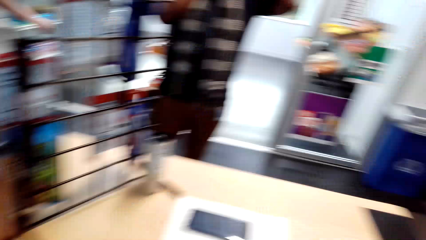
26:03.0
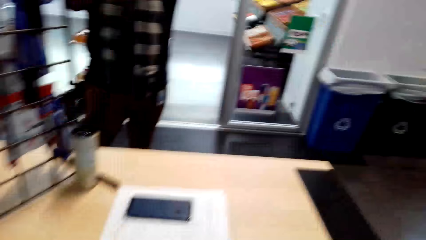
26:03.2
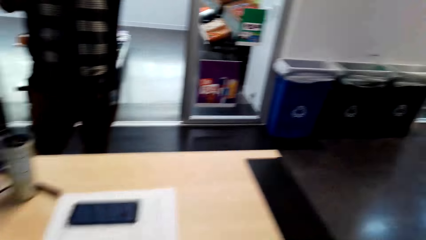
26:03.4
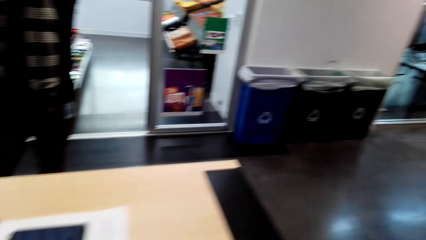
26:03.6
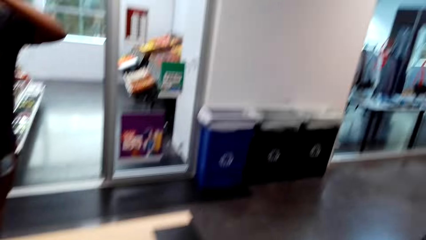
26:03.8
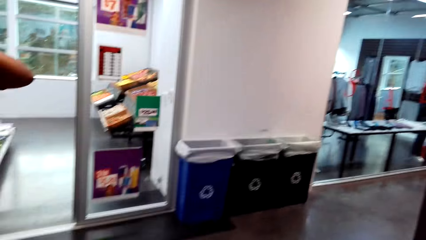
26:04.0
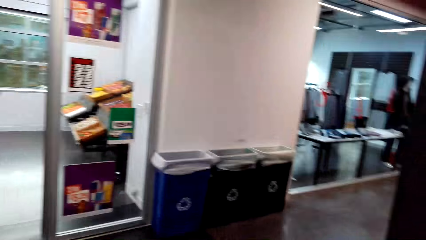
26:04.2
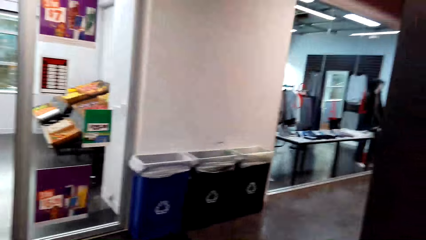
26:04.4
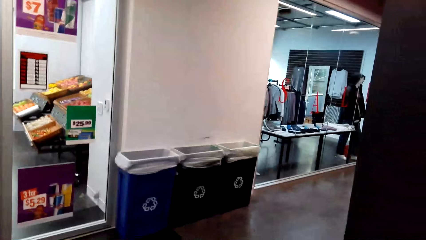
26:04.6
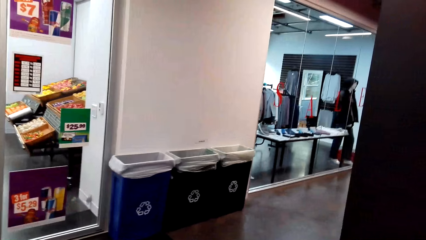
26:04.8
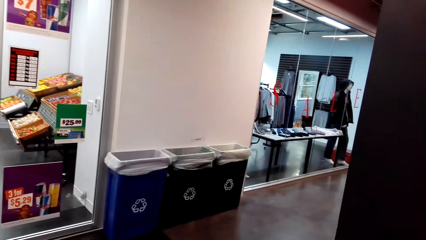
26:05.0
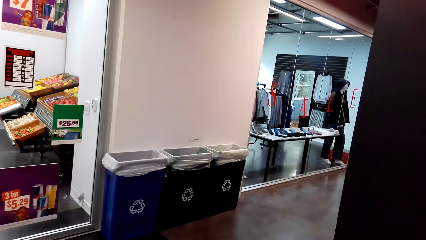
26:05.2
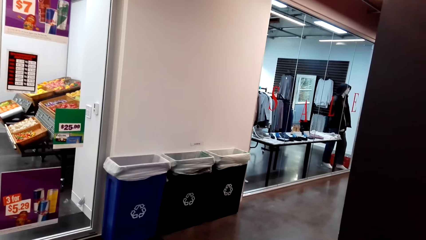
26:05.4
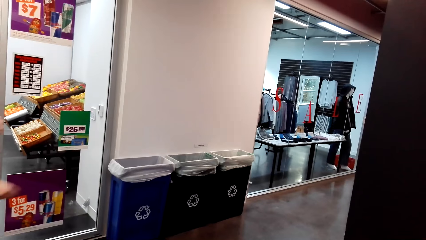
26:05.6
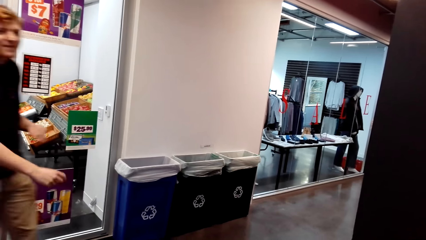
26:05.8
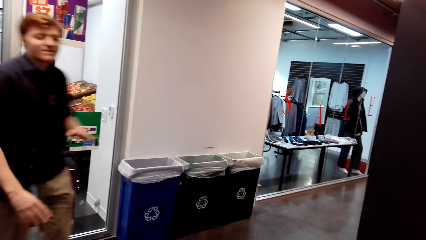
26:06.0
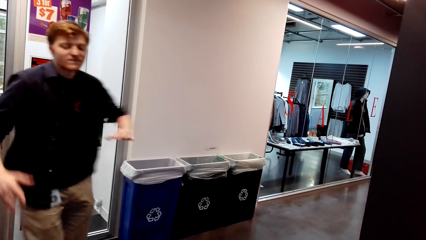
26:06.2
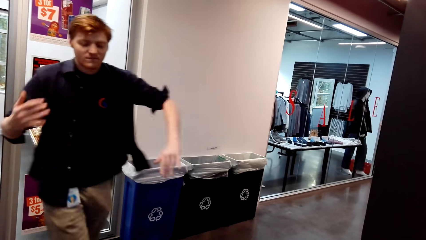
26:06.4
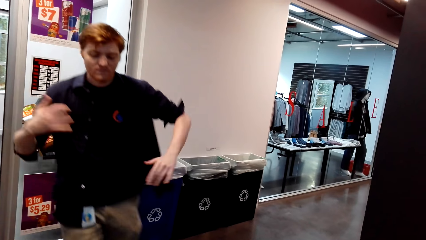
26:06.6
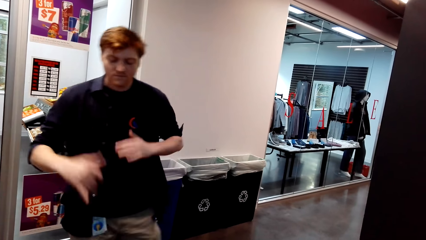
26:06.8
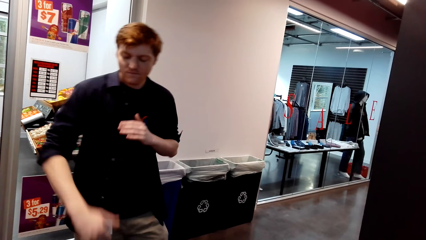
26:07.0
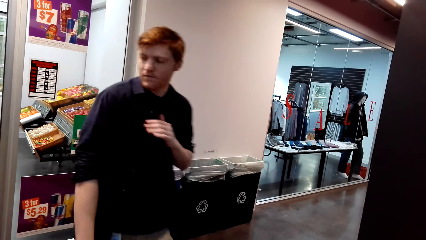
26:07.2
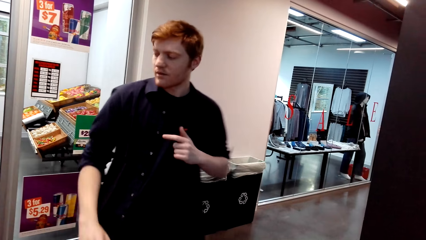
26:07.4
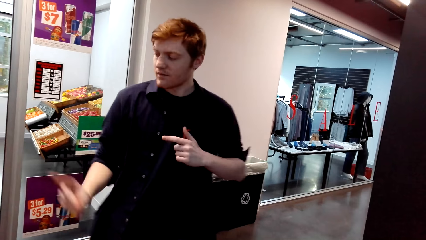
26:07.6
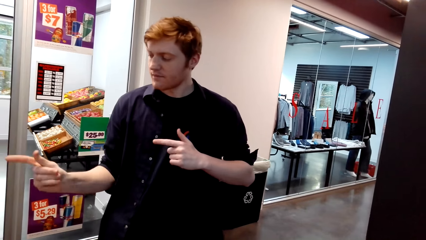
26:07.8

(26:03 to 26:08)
The camera wearer looks around the mall.
